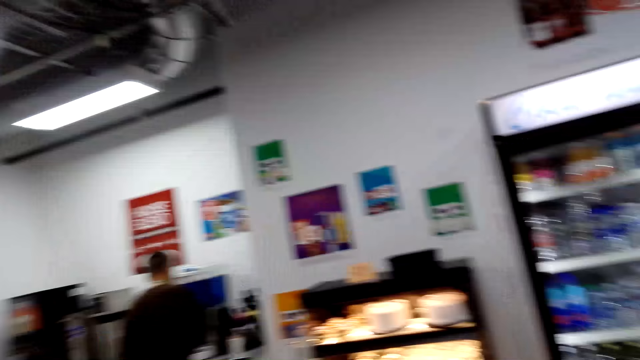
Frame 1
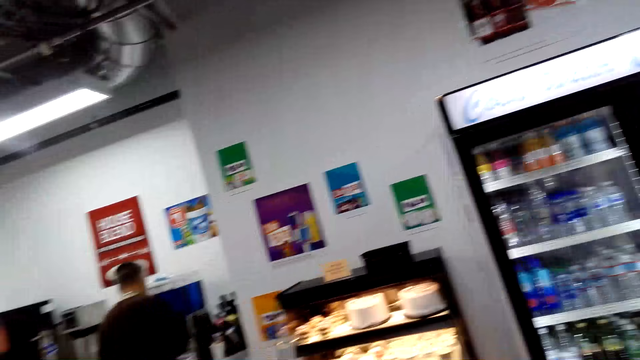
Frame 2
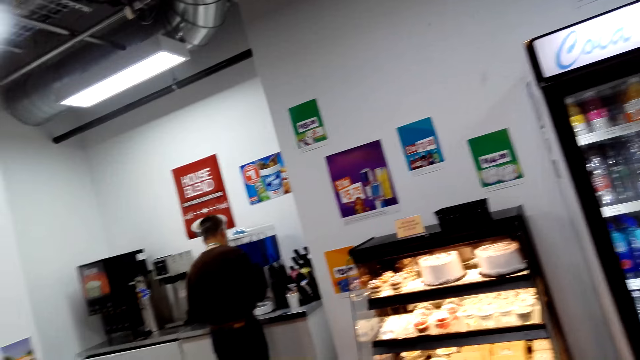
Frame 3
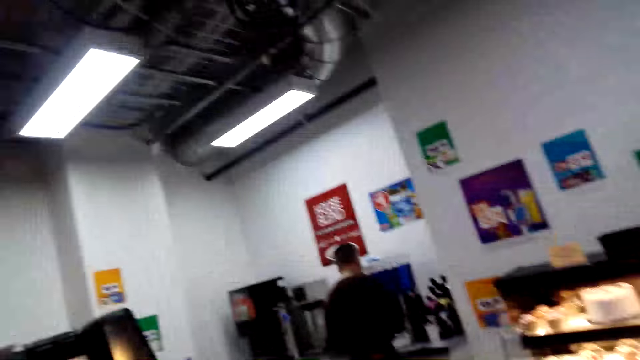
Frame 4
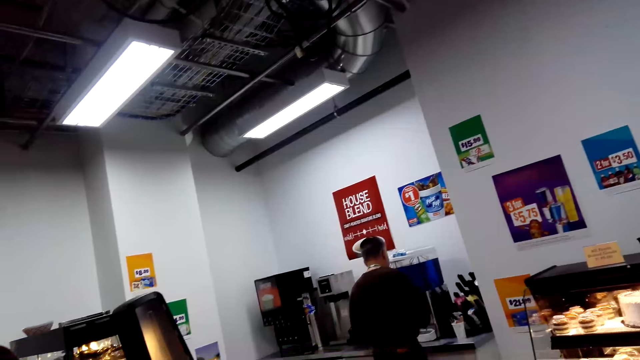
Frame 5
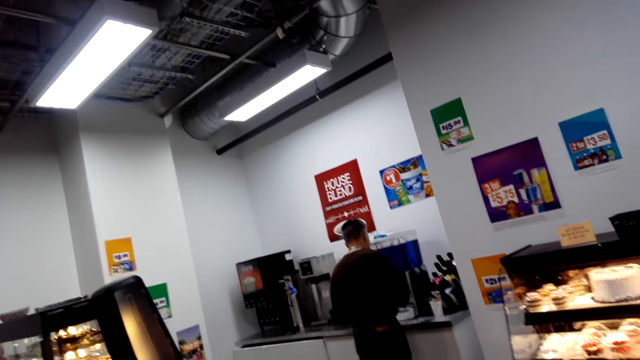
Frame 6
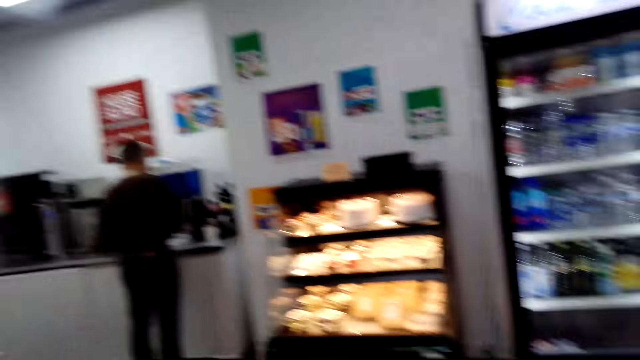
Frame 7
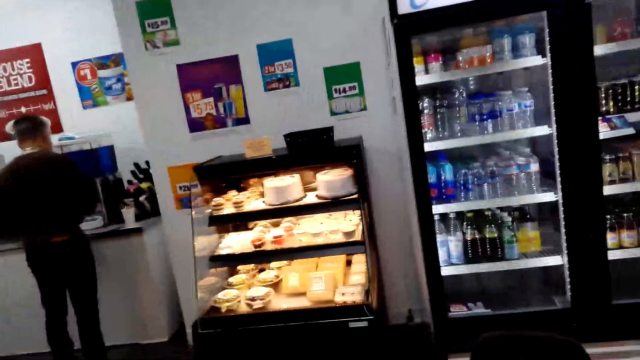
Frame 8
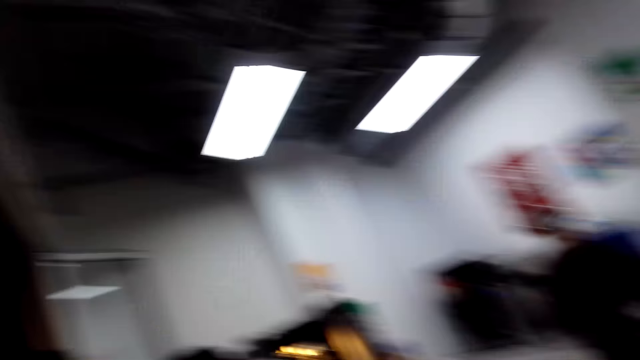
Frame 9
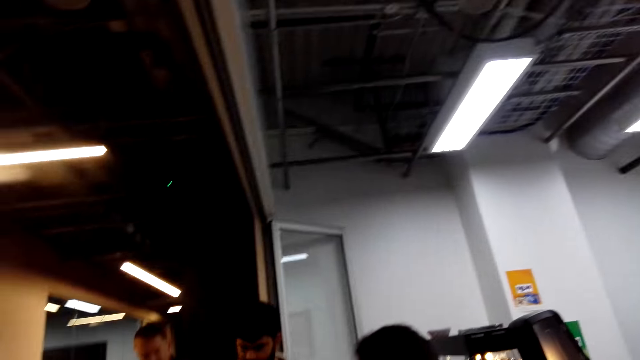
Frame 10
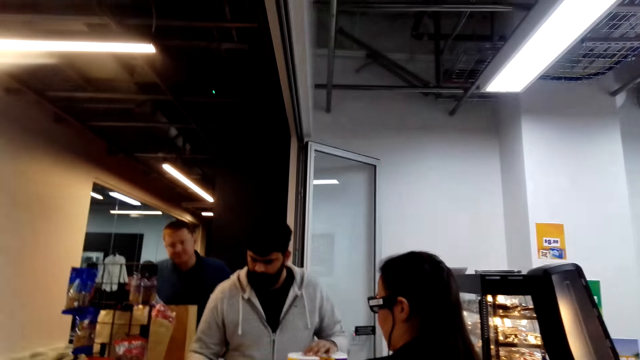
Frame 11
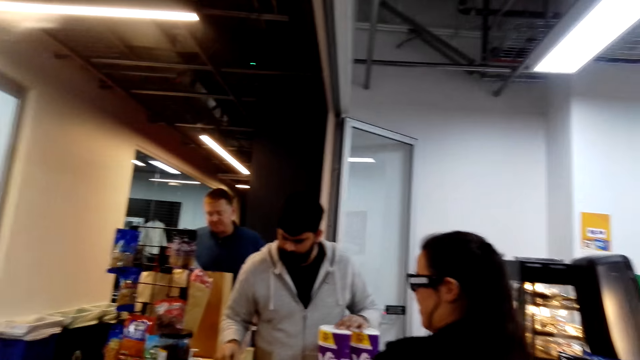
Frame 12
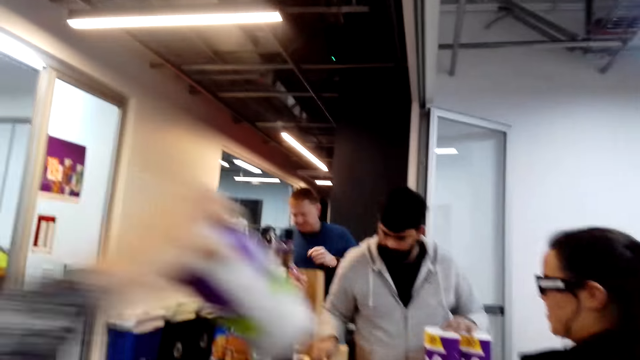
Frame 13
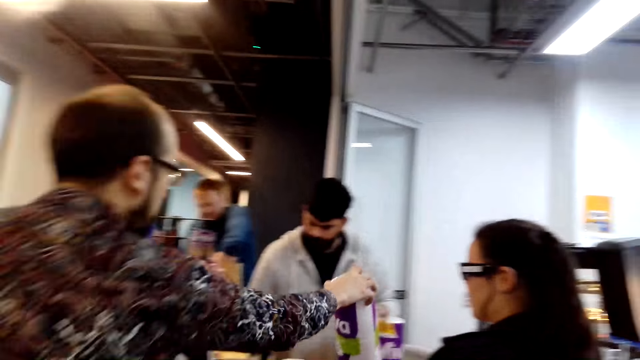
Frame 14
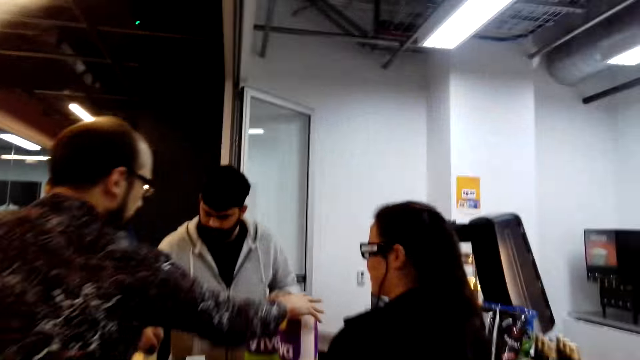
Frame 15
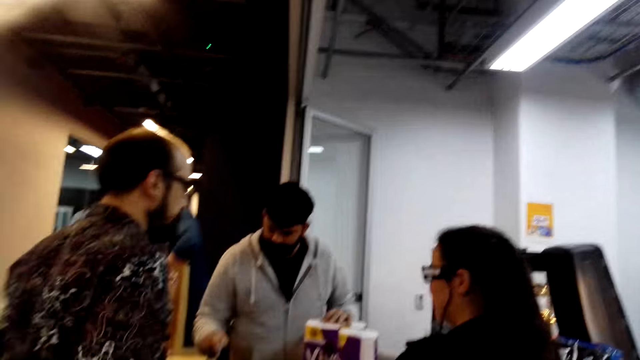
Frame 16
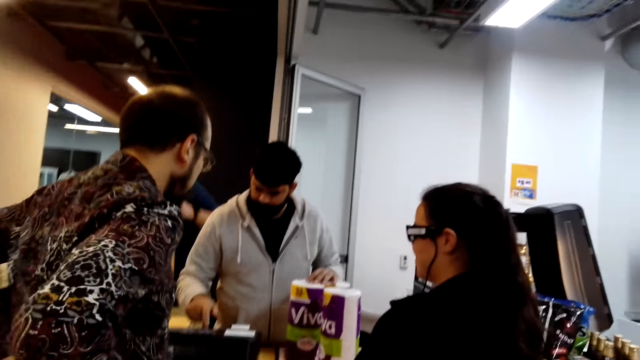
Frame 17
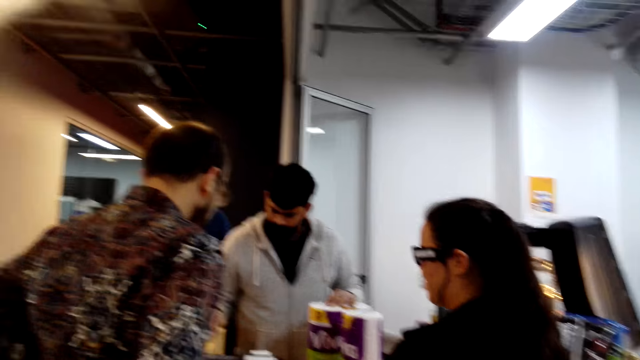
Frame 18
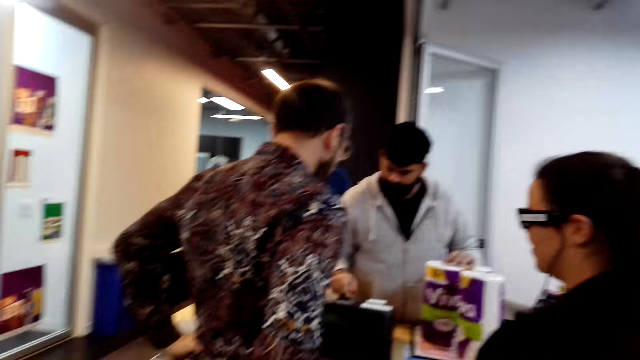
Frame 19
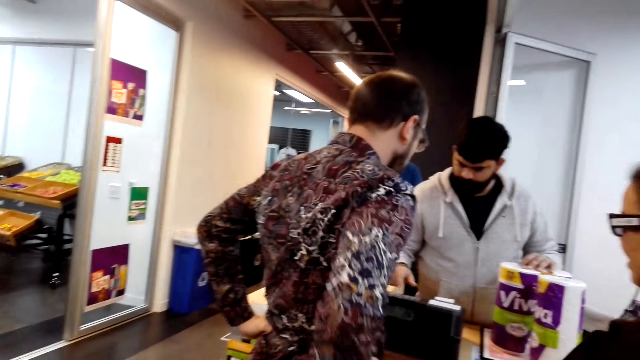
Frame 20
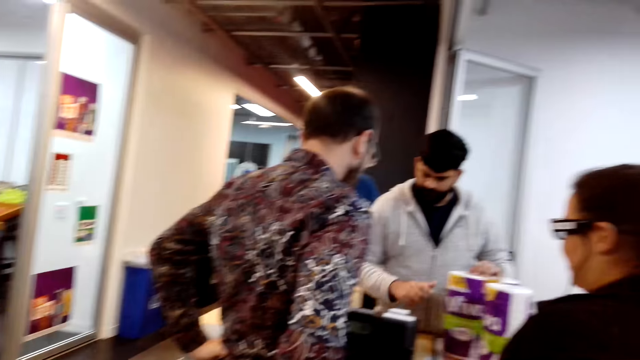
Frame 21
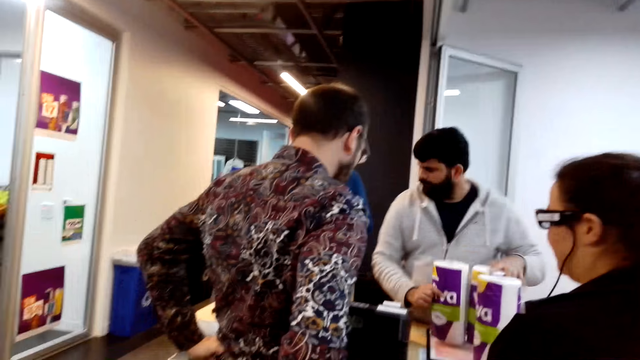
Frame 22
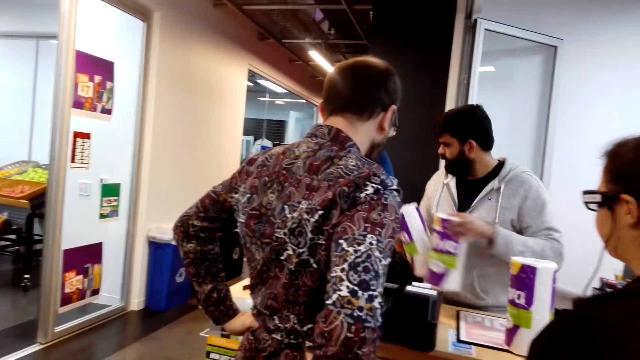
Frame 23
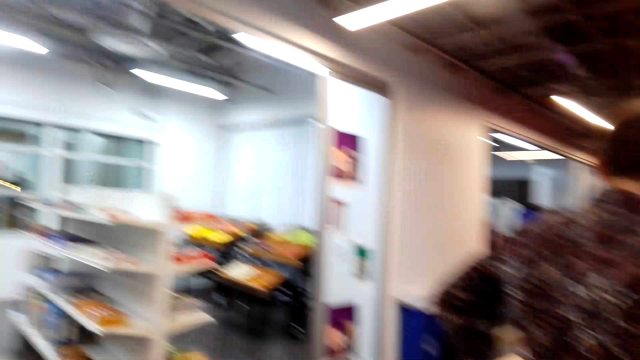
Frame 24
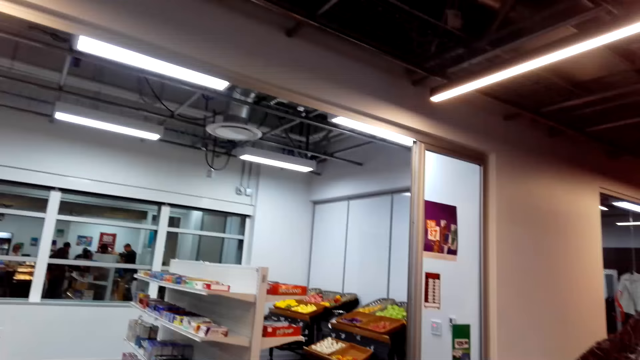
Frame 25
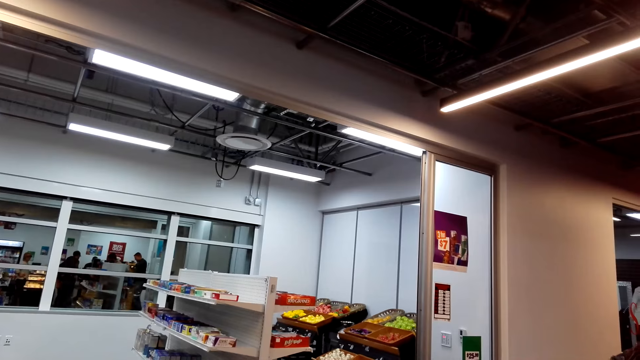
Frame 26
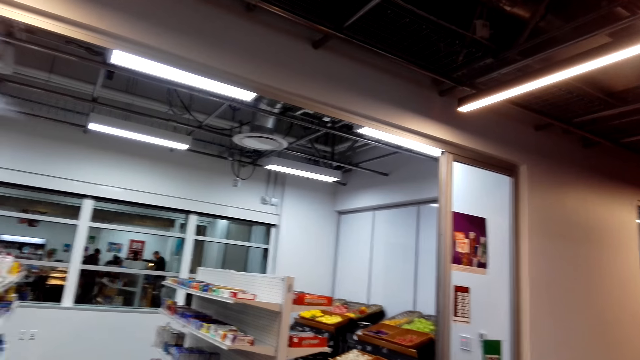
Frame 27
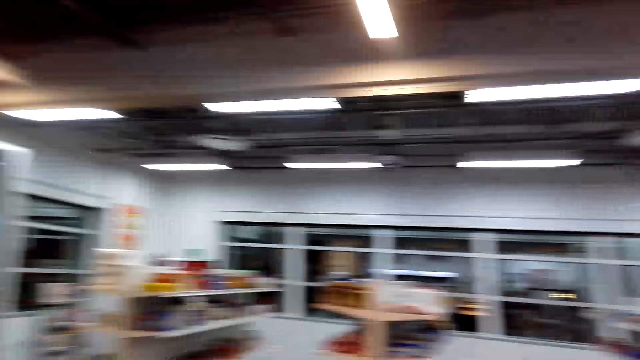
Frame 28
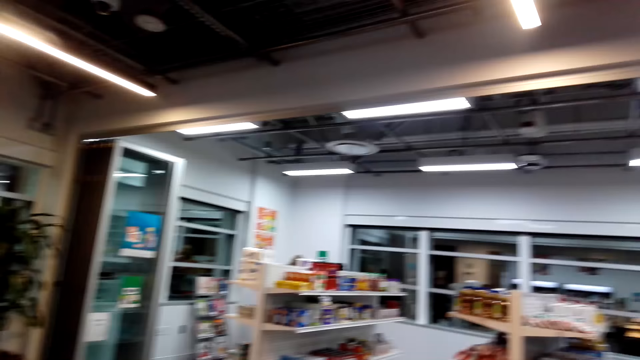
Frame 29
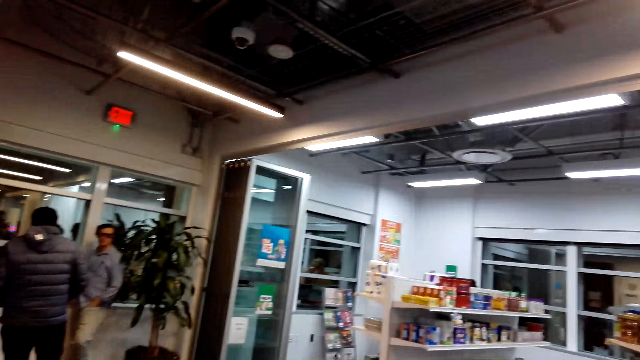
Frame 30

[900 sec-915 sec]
A cashier presses on the cash machine. A man puts something down. The cashier presses on the cash machine. The man moves his hands. The cashier lifts tissues. The camera wearer looks around.

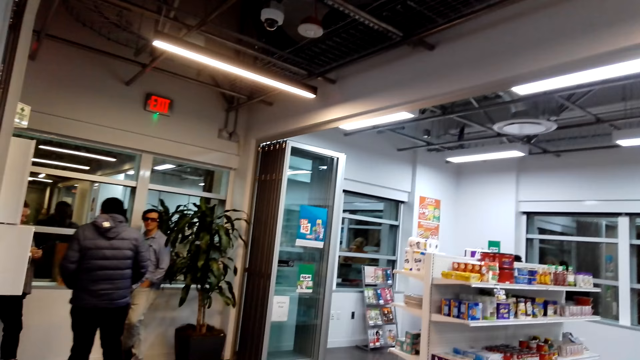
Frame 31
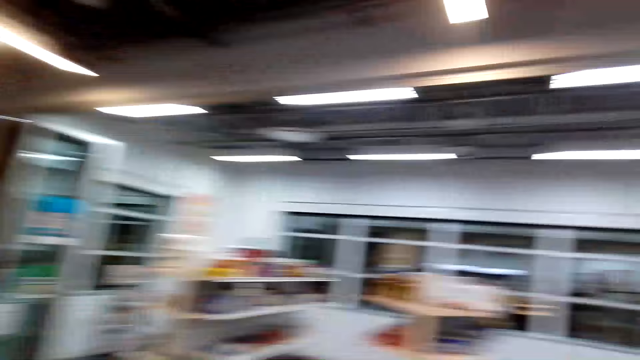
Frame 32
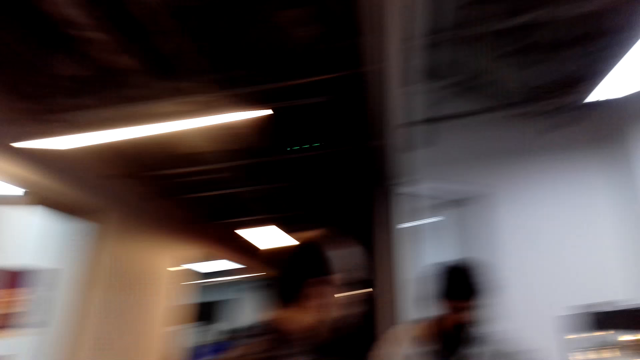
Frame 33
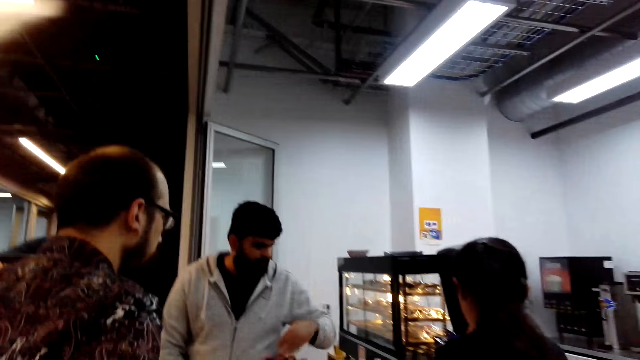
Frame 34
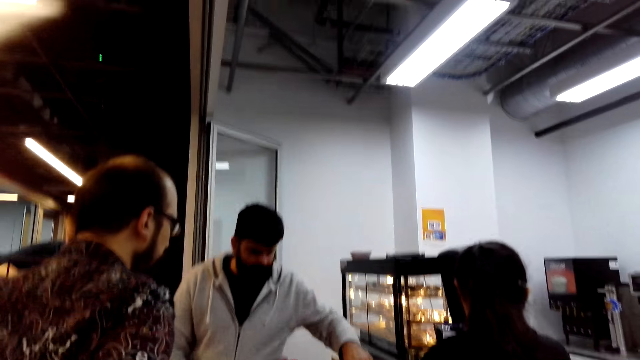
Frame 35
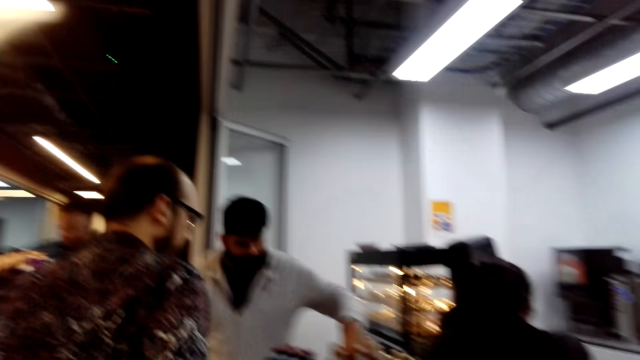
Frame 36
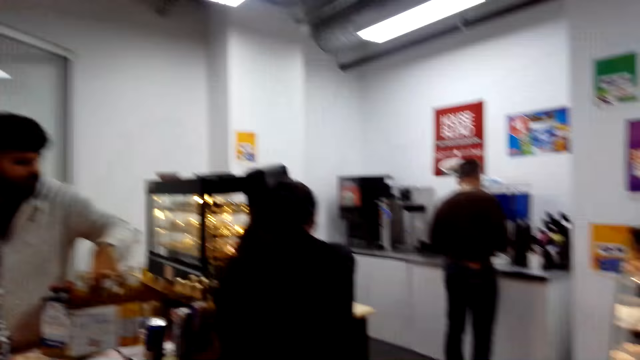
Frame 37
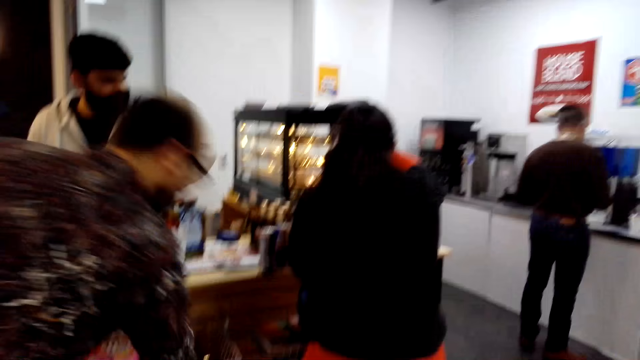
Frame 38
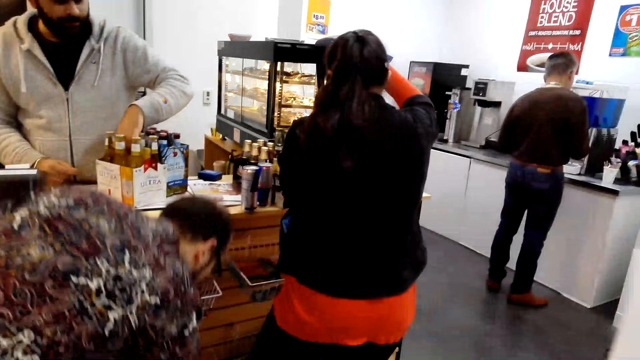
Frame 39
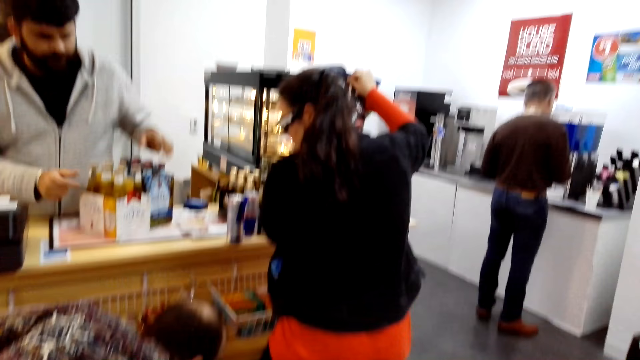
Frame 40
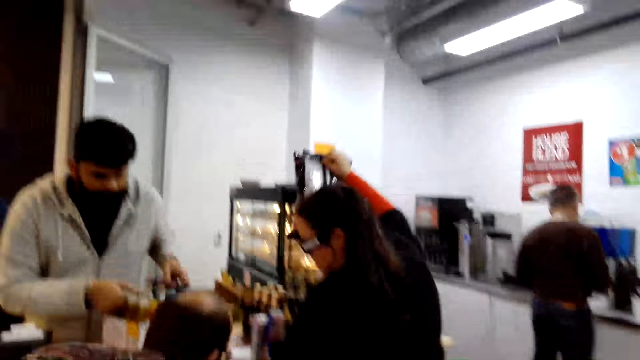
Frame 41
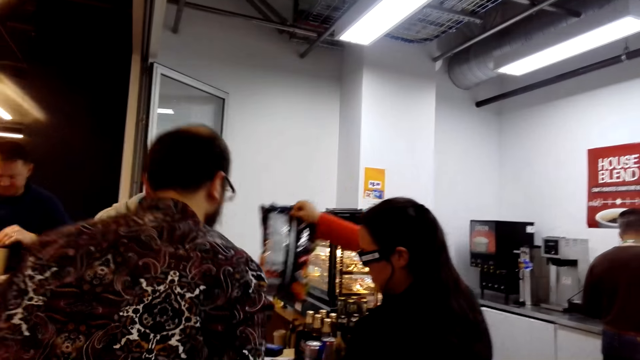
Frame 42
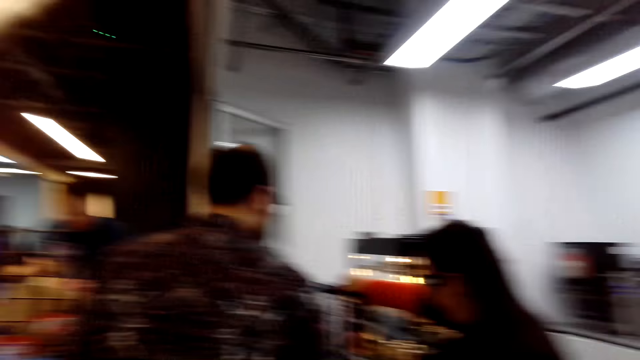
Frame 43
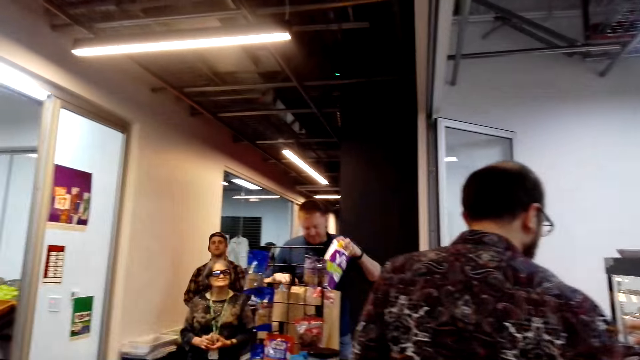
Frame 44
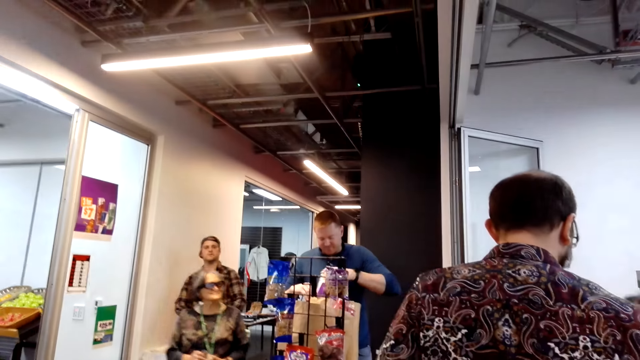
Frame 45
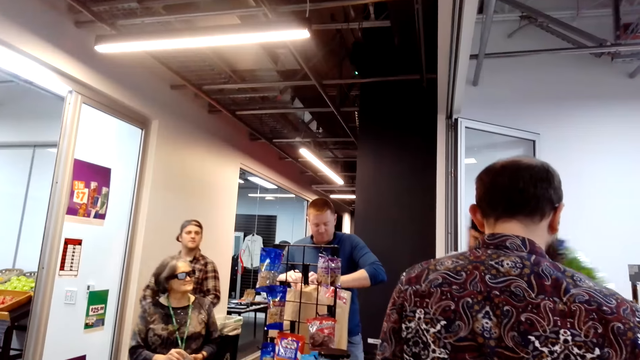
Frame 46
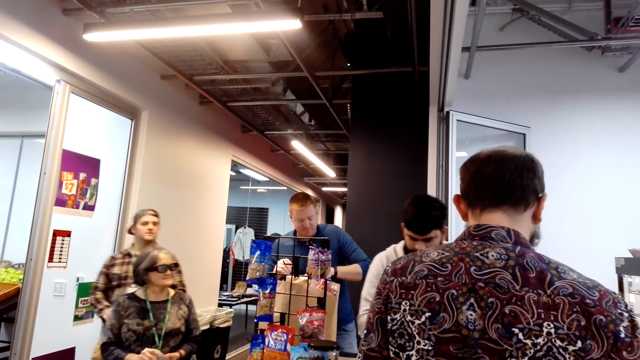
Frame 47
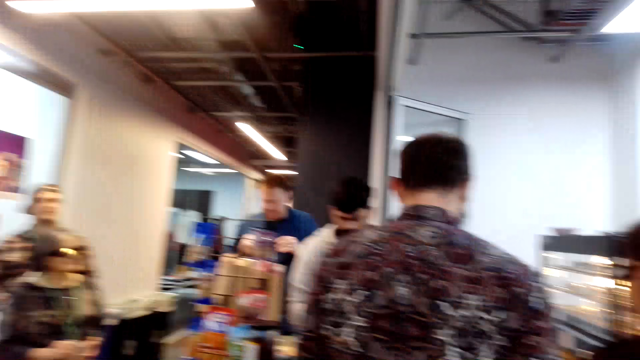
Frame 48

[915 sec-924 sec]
A man moves. The camera wearer looks around. A cashier lifts something. Another man bends. A woman moves a pack of something. Another woman walks. Another man walks. Another man moves.
